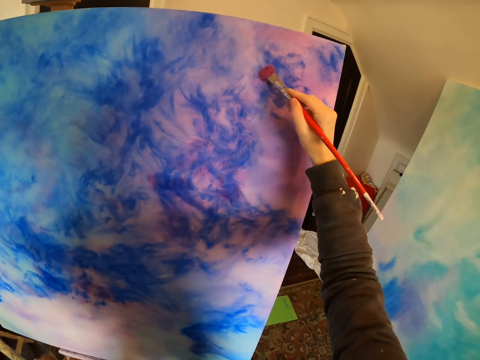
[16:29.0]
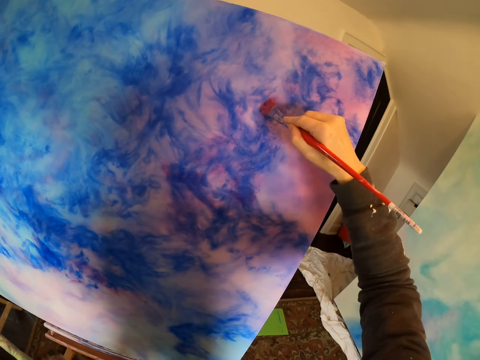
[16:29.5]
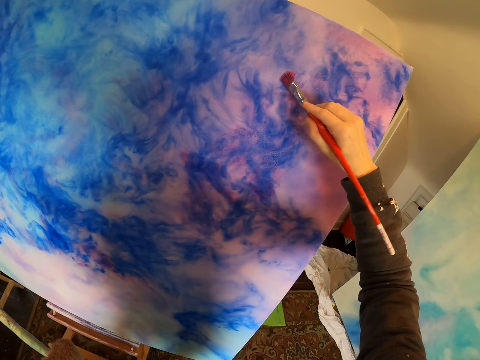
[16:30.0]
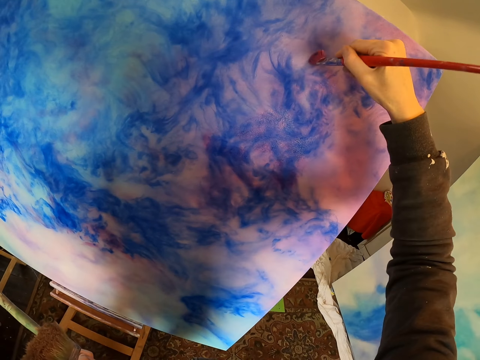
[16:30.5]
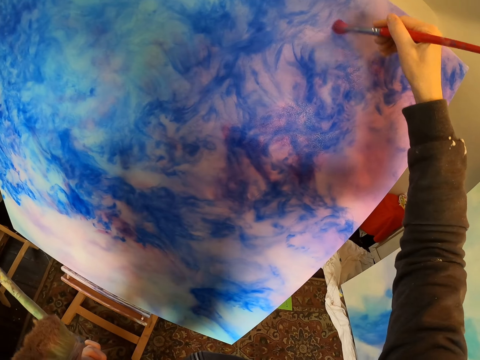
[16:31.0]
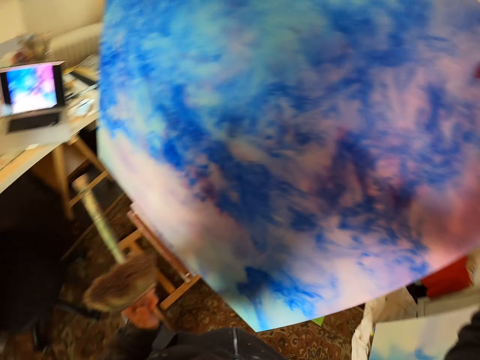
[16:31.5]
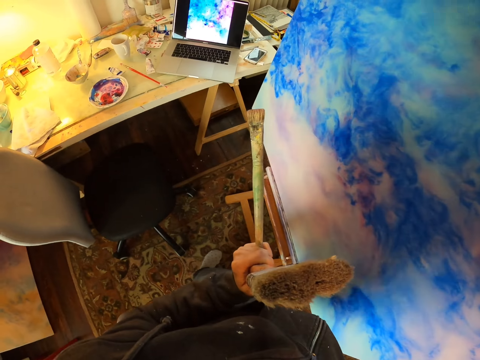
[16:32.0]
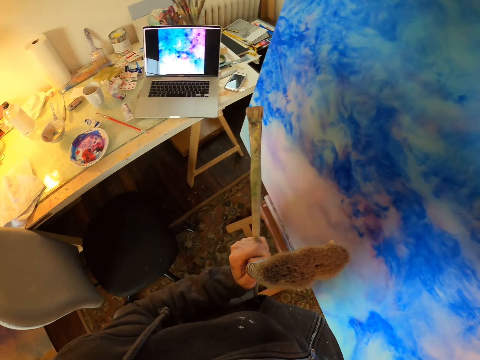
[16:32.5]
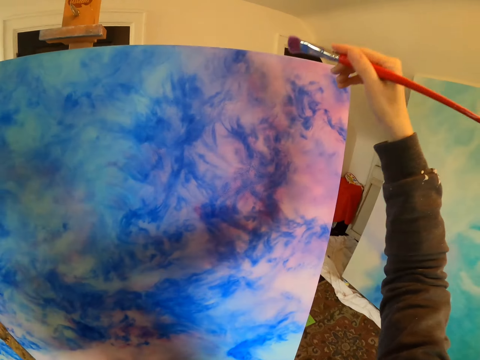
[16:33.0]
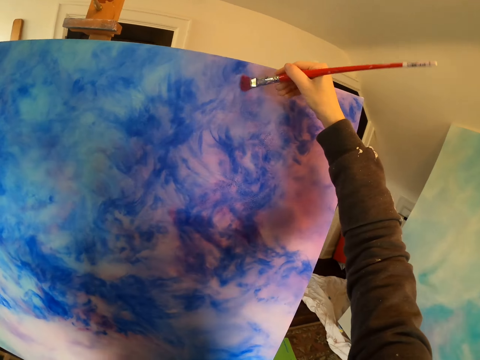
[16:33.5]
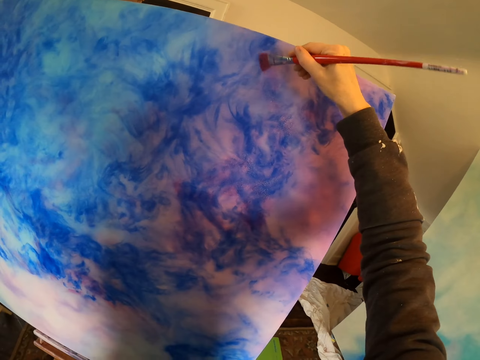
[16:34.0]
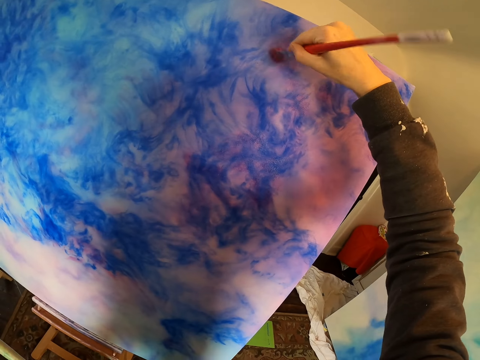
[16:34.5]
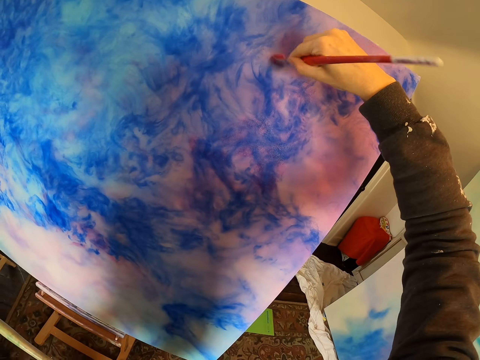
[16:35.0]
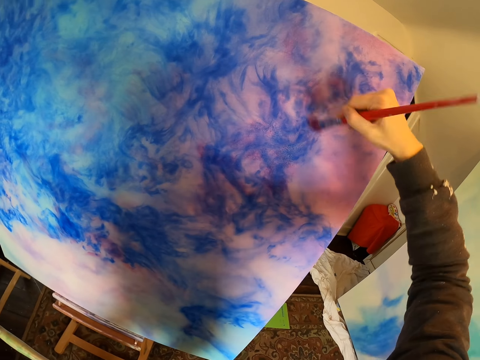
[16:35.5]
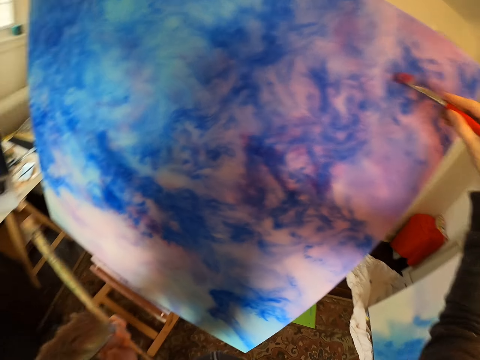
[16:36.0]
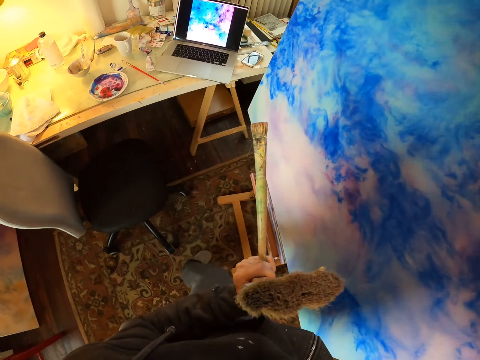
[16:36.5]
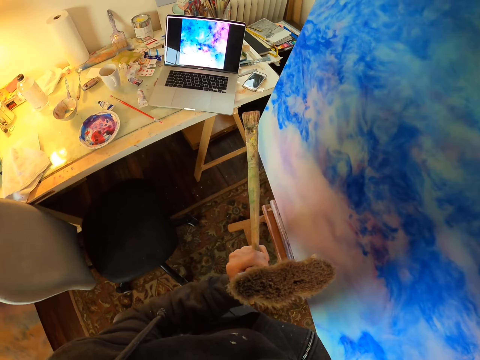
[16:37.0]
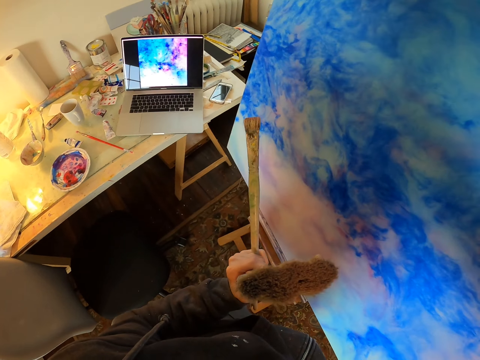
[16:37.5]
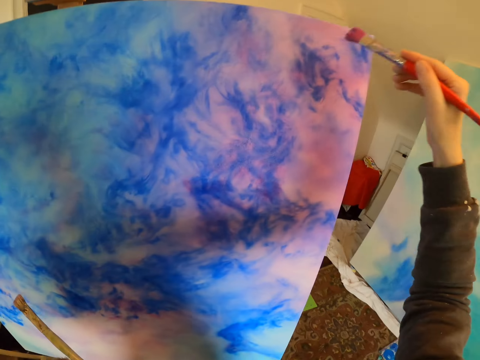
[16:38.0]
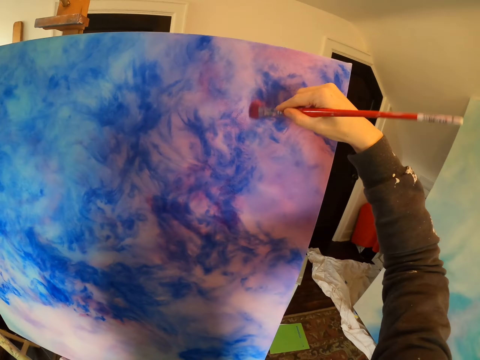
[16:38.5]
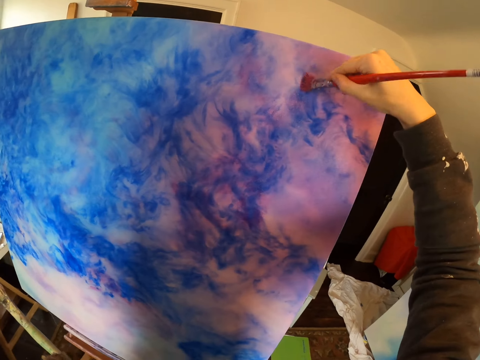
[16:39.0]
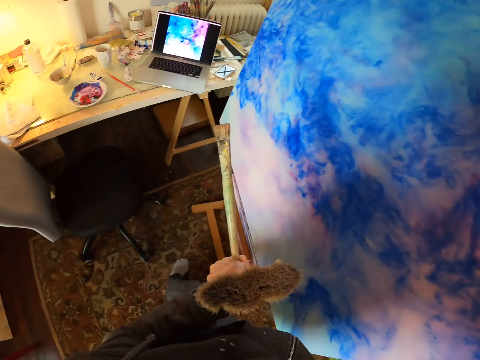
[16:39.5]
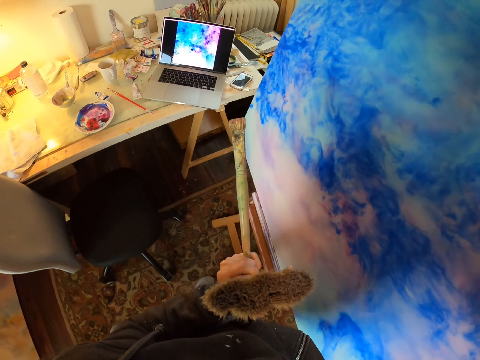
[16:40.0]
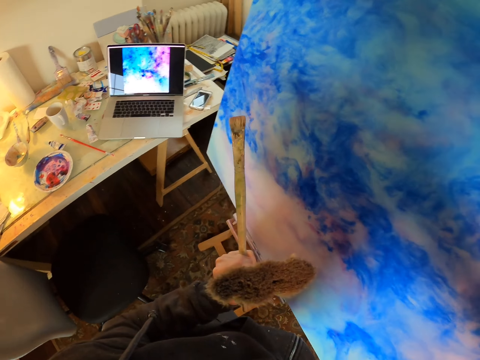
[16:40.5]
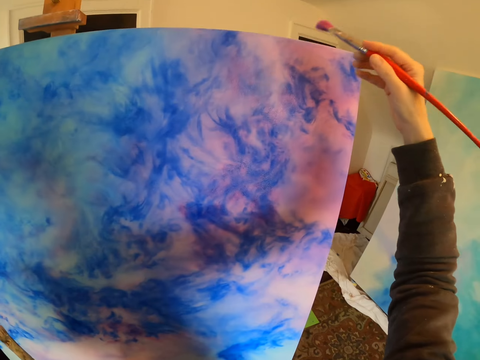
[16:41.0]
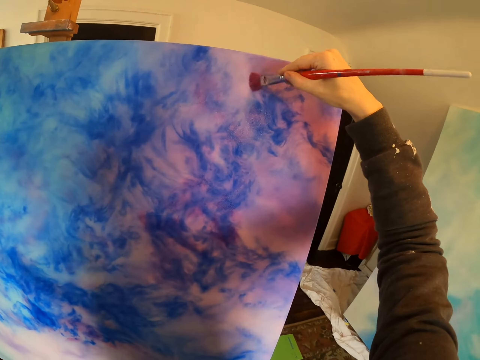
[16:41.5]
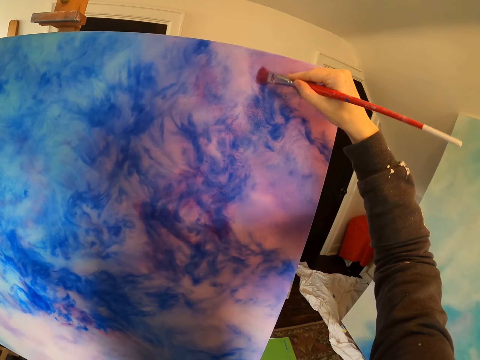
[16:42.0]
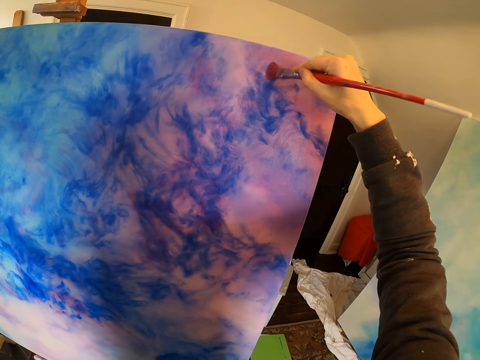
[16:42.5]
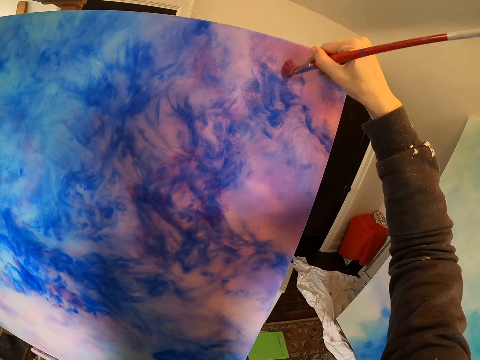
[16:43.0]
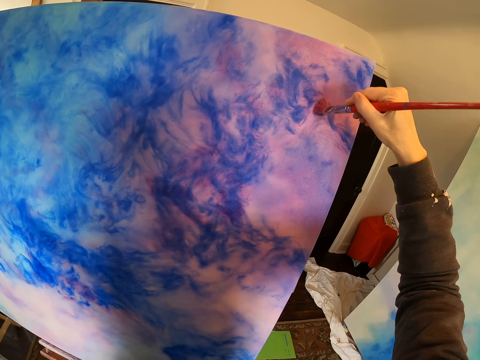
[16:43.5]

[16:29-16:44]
The camera wearer paints. They look at the laptop screen. They paint on the paint board. They look at the laptop screen. They paint. They look at the laptop screen. They paint on the paint board.

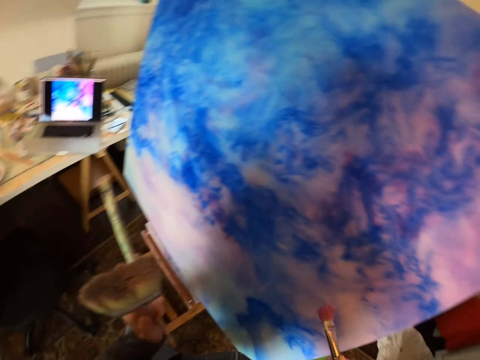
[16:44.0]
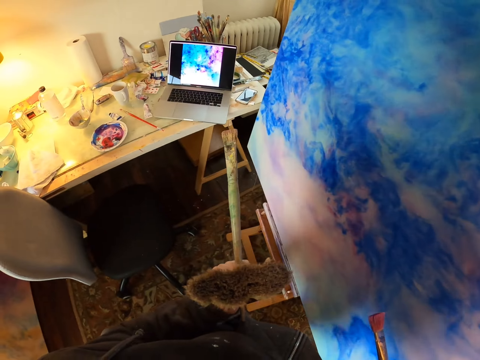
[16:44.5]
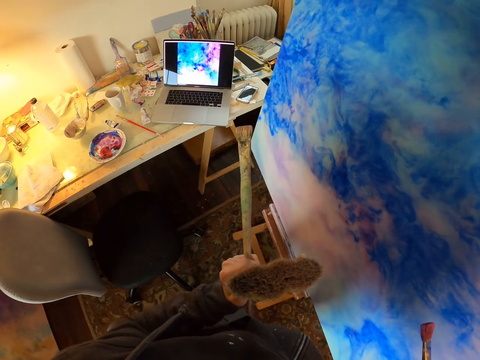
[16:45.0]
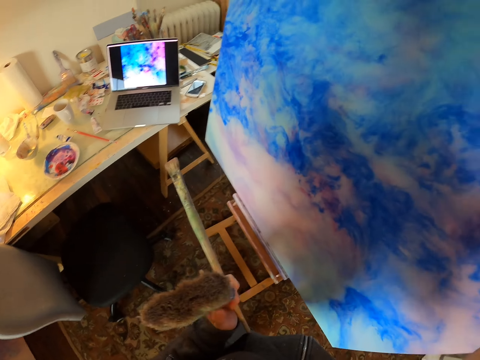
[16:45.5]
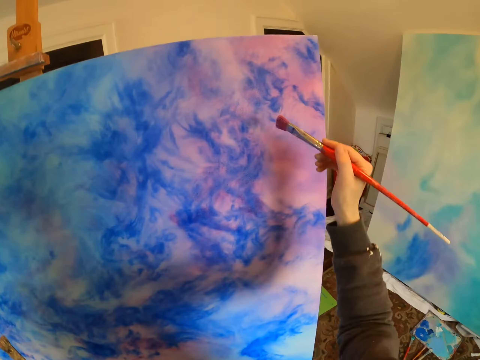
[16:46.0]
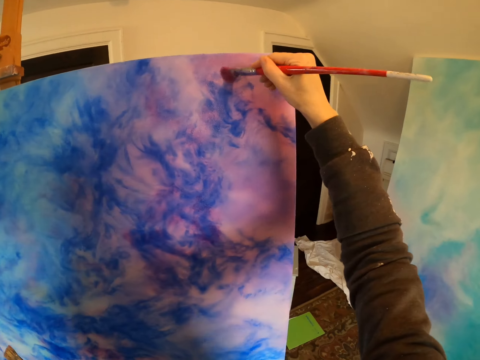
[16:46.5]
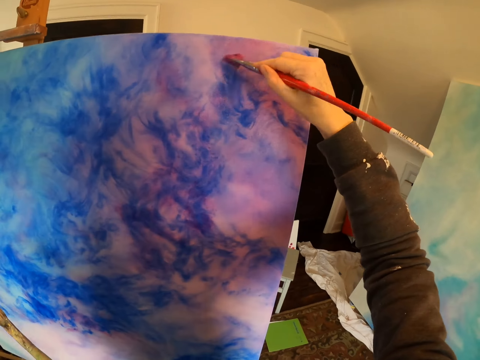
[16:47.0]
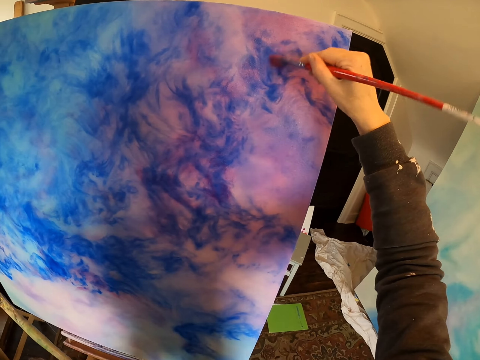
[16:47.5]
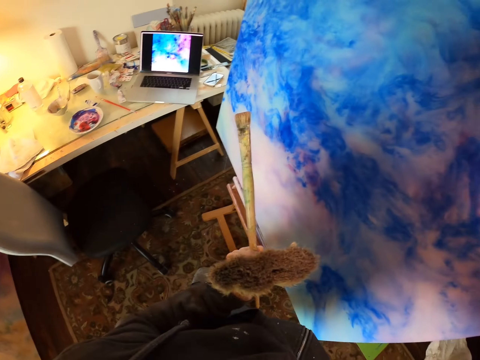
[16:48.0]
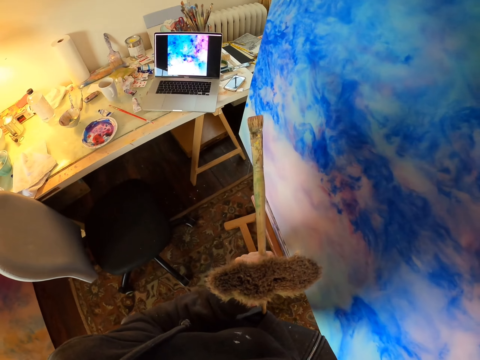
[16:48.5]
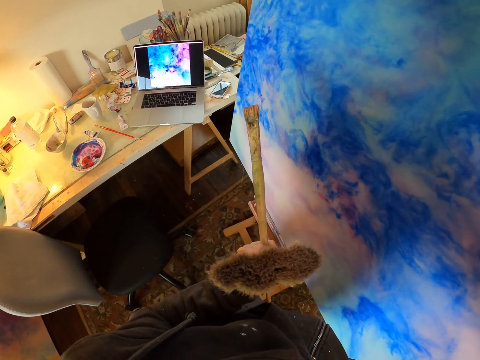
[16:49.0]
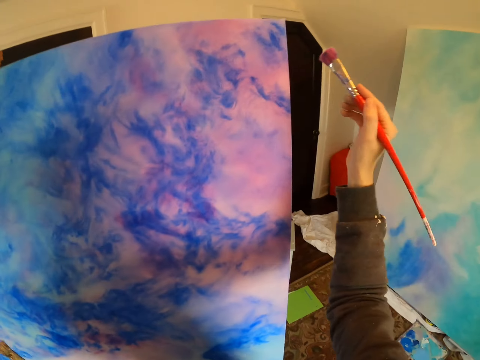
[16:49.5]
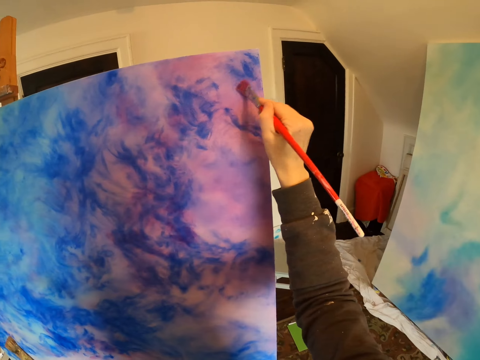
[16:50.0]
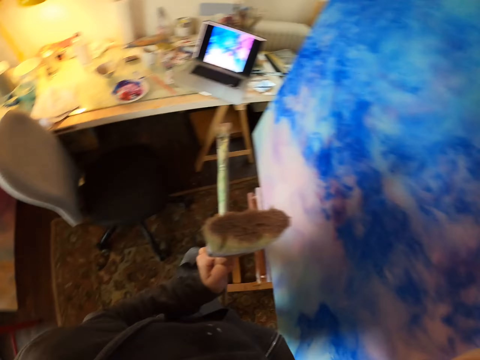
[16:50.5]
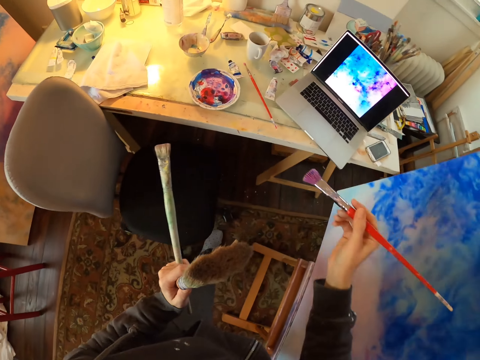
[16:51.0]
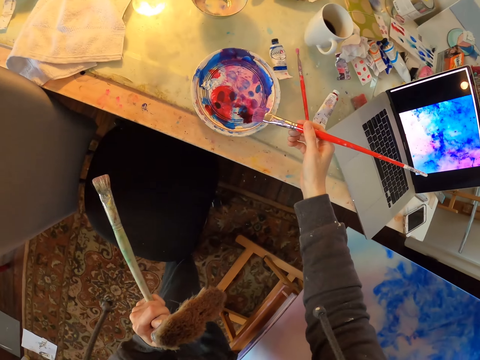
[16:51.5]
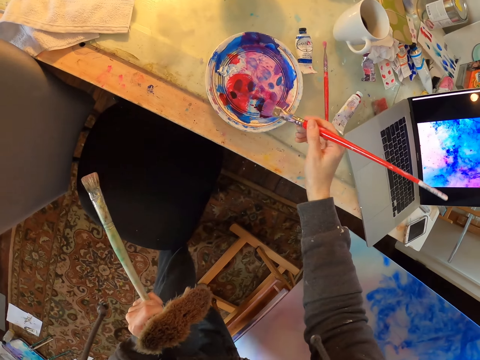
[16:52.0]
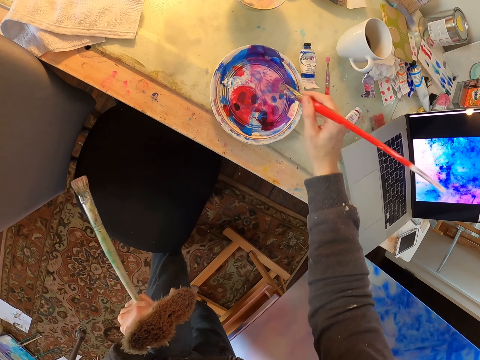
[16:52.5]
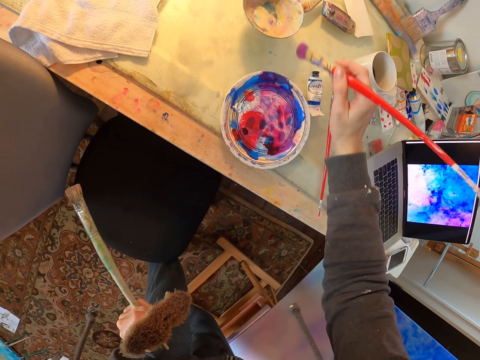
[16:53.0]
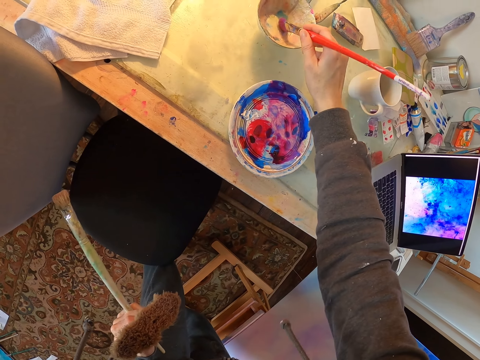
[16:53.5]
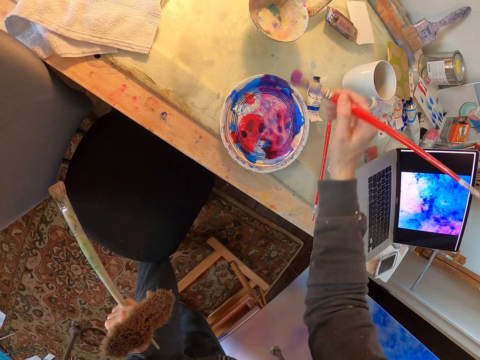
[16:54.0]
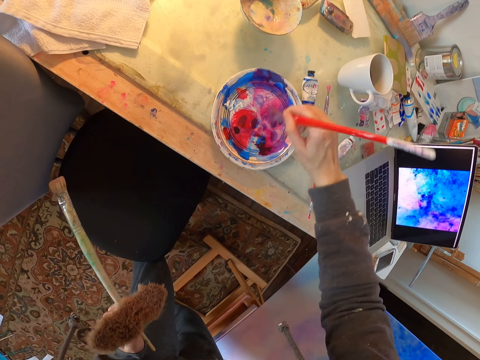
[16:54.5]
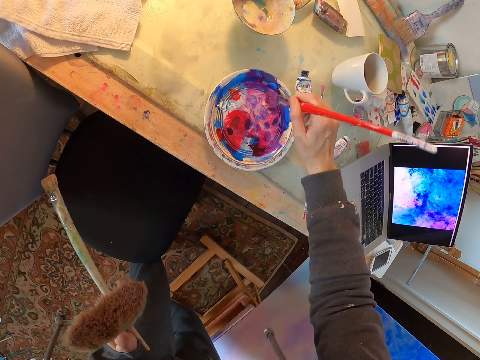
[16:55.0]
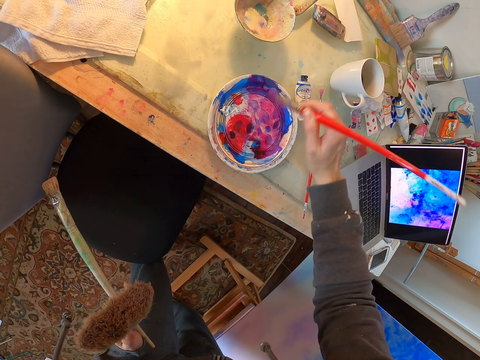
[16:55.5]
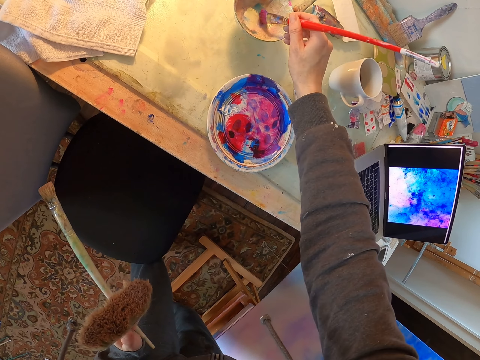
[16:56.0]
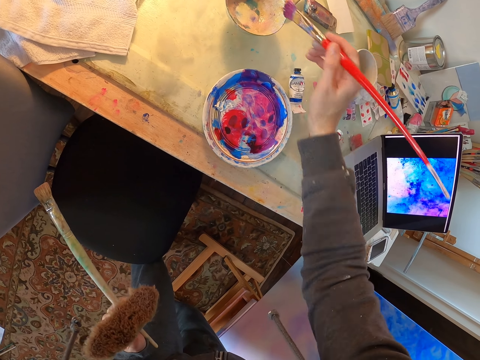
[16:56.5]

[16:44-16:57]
The camera wearer looks at the laptop screen. They paint on the paint board. They look at the laptop screen. They paint. They stir the painting brush in the pallet. They take the paint. They dip the painting brush in the bowl. They stir the painting brush in the pallet. They dip the painting brush in the bowl.
